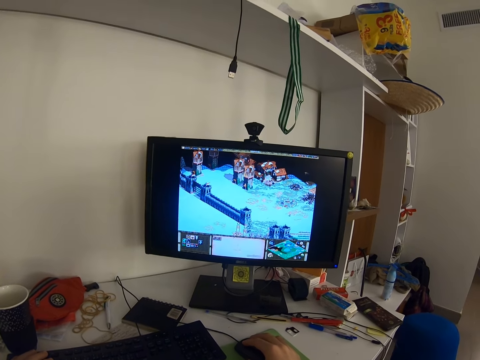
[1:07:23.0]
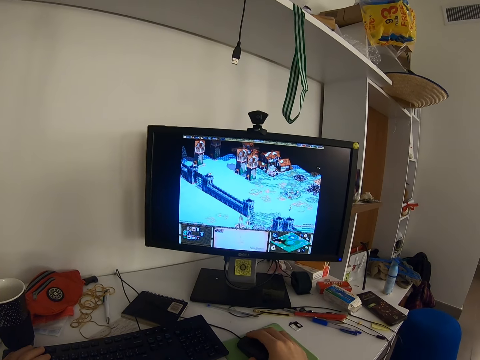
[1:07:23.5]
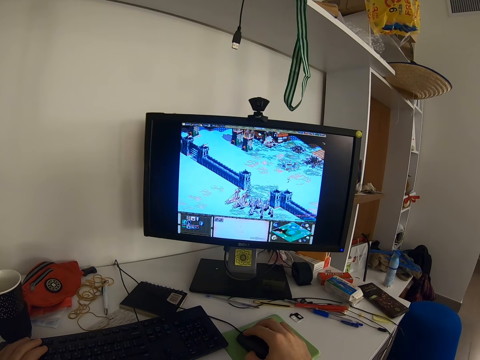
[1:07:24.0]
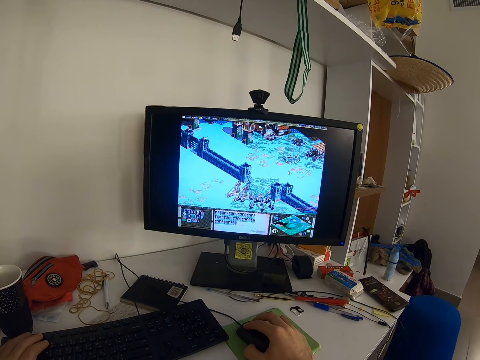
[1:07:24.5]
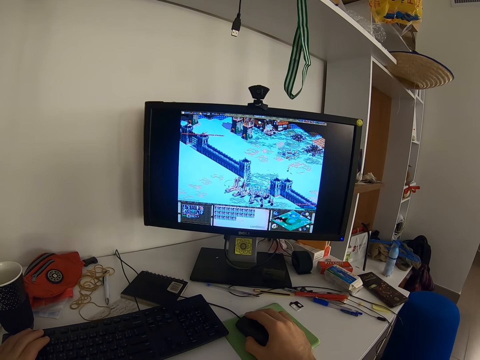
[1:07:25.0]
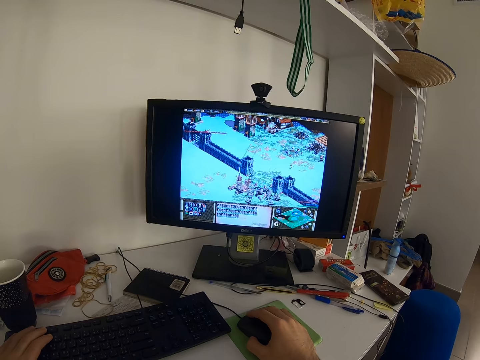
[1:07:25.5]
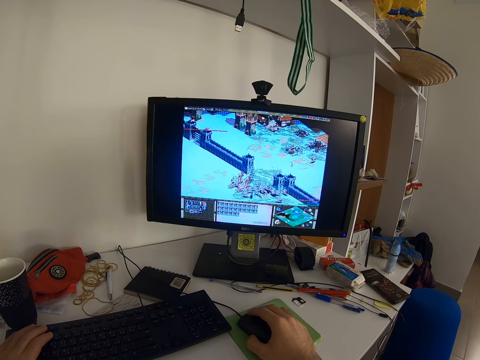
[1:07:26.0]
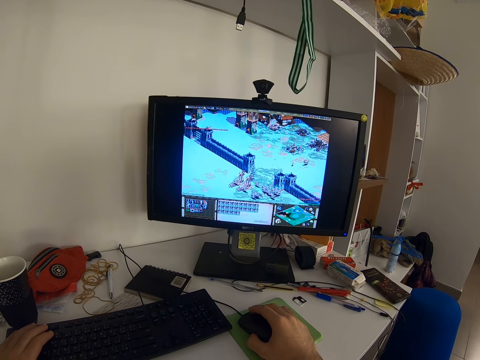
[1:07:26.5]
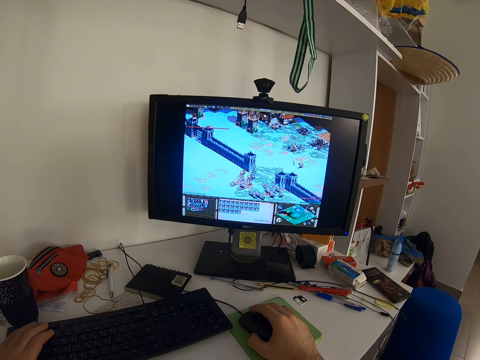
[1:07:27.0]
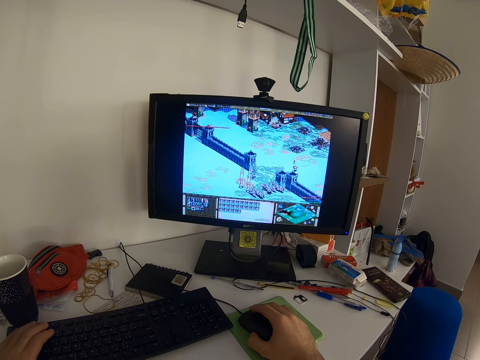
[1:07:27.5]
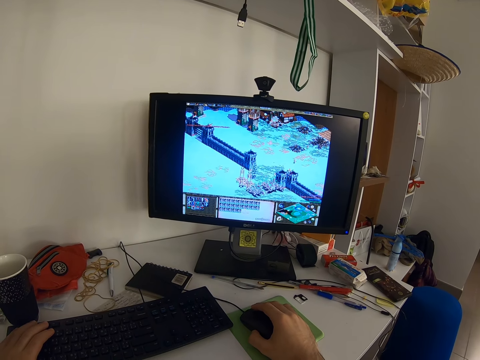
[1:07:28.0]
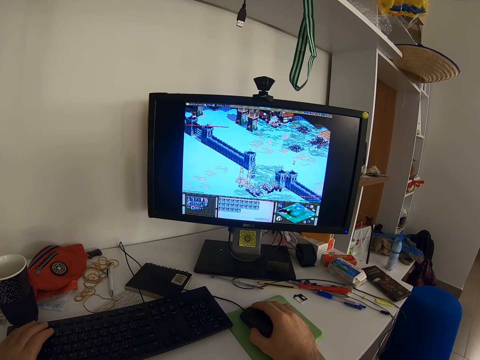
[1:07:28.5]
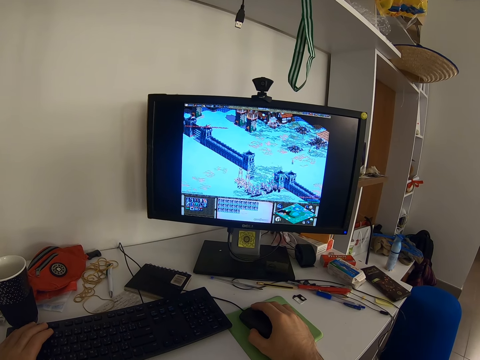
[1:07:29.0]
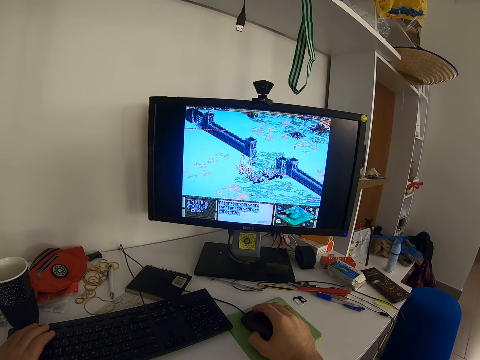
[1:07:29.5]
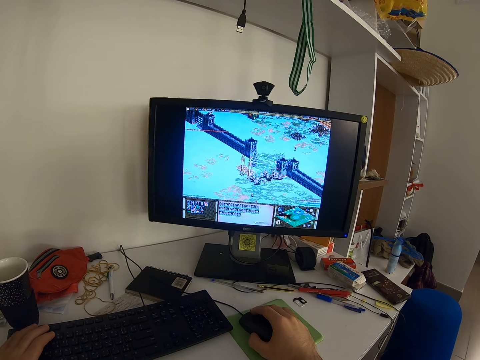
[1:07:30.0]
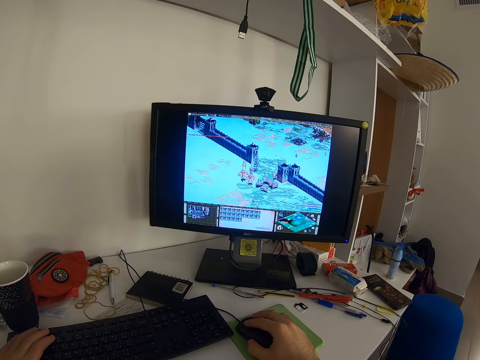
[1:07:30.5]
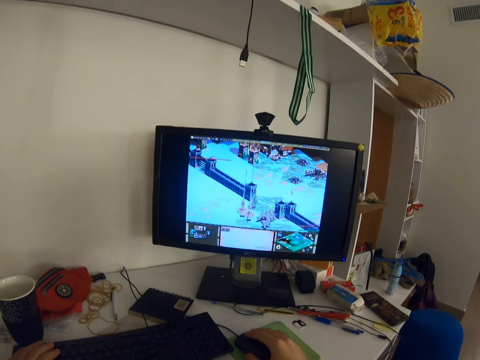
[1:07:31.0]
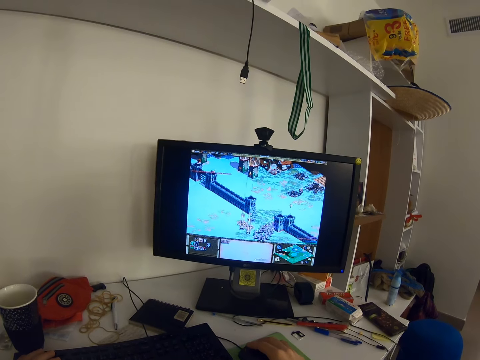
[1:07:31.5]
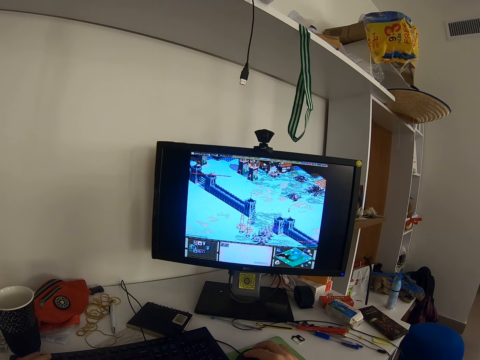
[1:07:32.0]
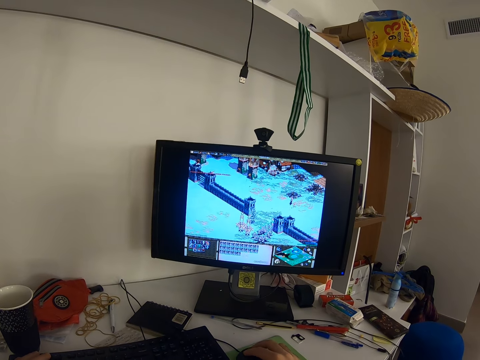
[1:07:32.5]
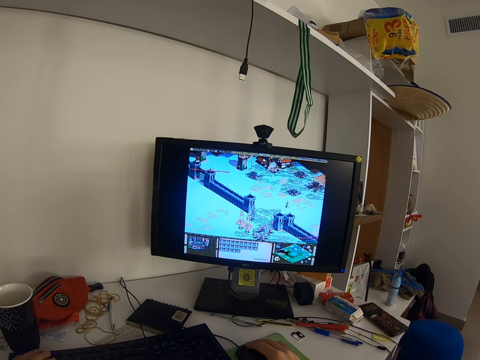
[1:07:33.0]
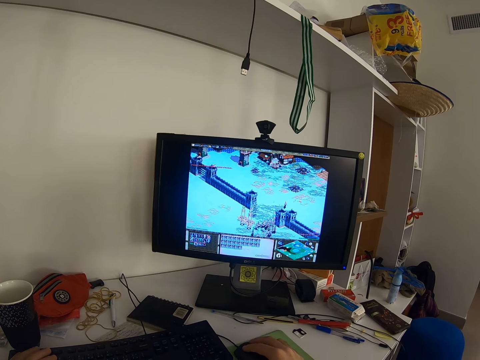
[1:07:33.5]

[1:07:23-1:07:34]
The camera wearer presses the keyboard.

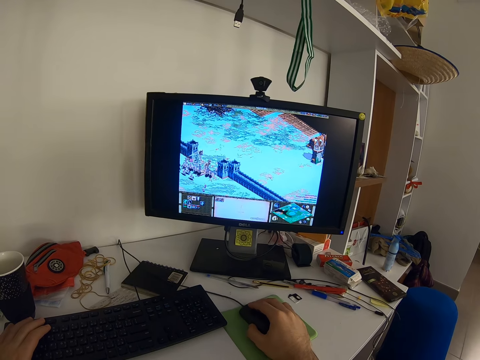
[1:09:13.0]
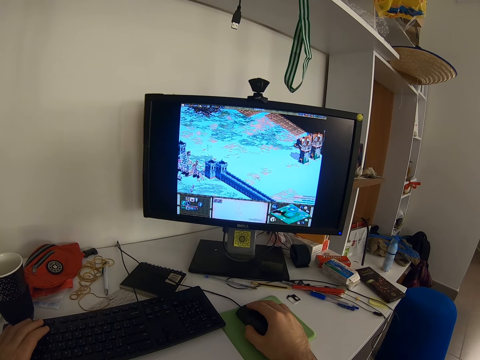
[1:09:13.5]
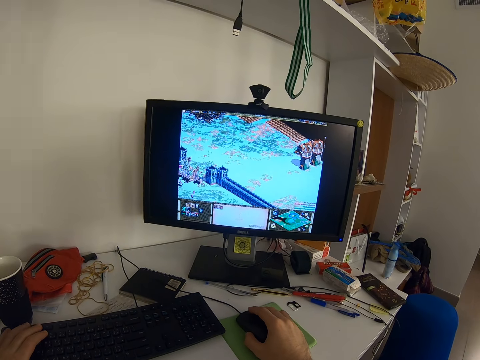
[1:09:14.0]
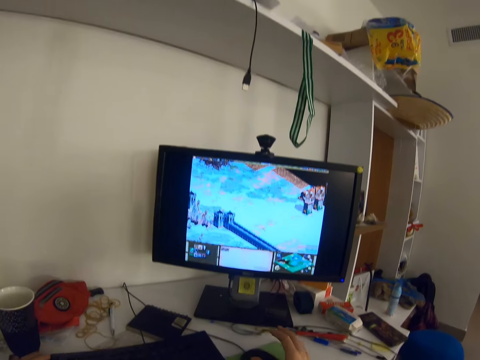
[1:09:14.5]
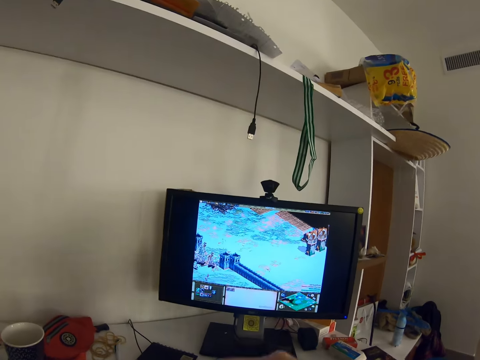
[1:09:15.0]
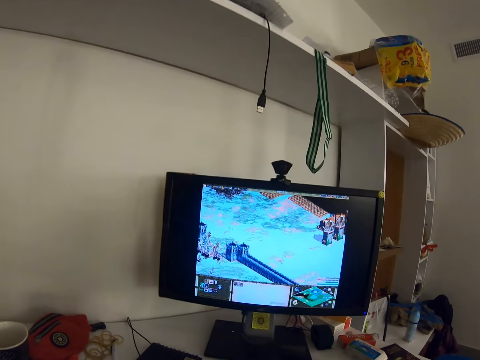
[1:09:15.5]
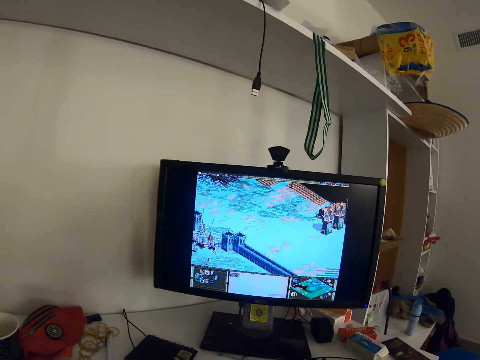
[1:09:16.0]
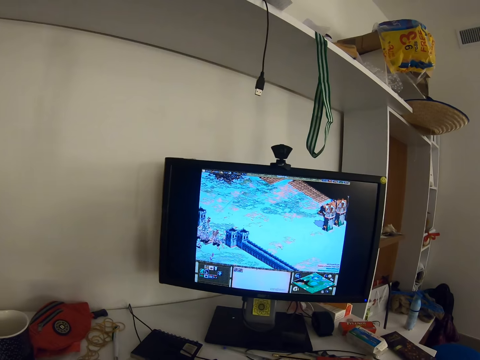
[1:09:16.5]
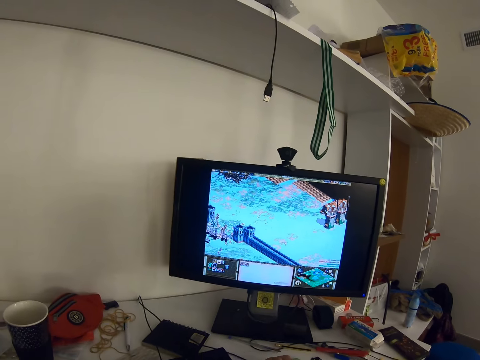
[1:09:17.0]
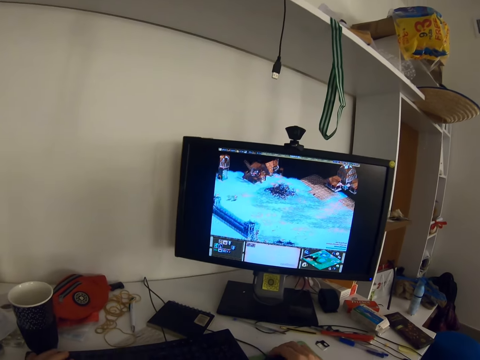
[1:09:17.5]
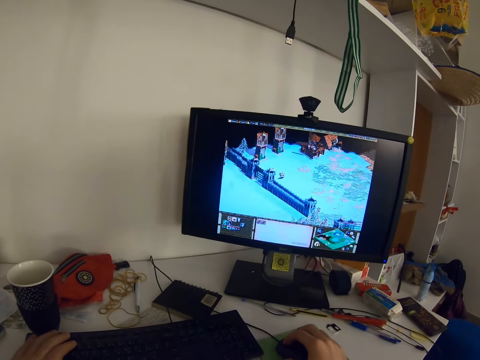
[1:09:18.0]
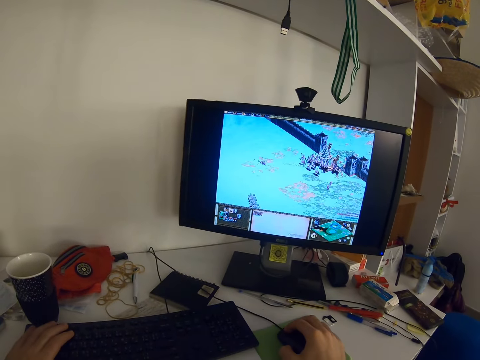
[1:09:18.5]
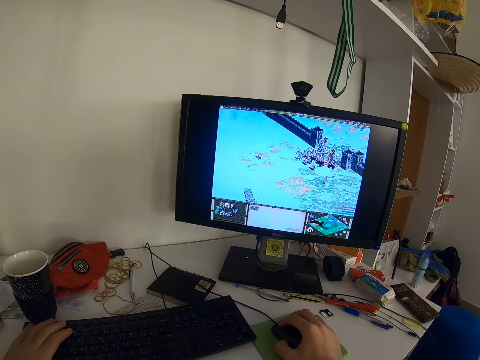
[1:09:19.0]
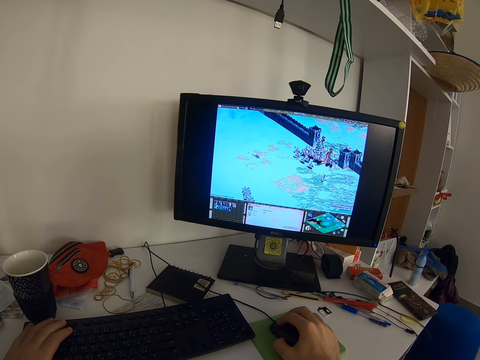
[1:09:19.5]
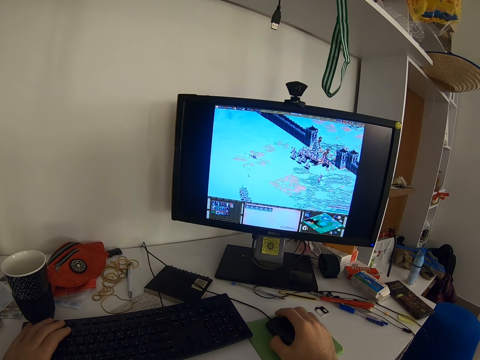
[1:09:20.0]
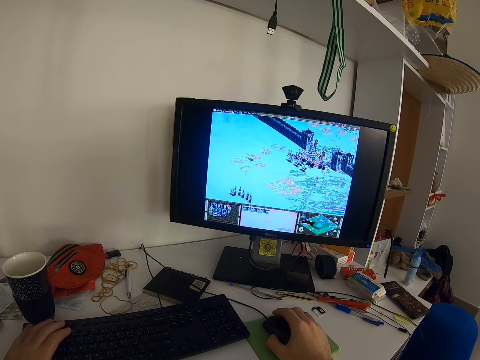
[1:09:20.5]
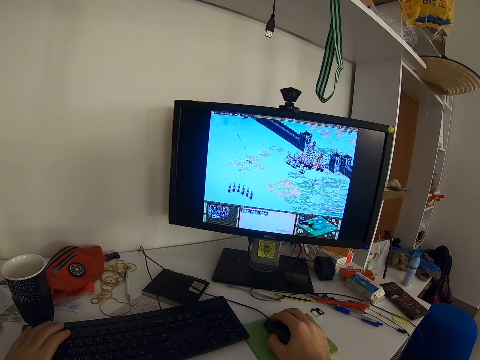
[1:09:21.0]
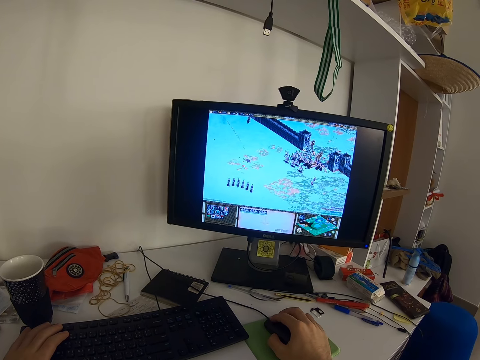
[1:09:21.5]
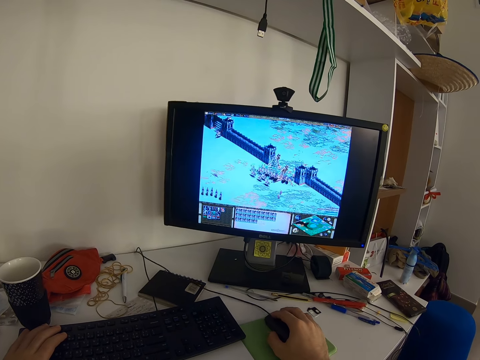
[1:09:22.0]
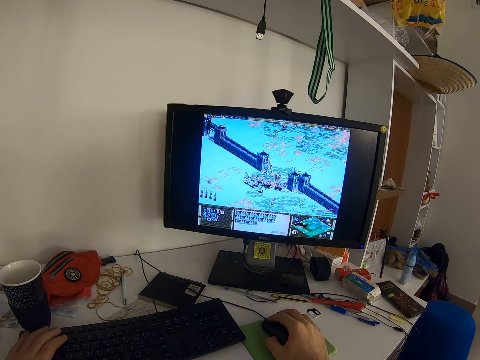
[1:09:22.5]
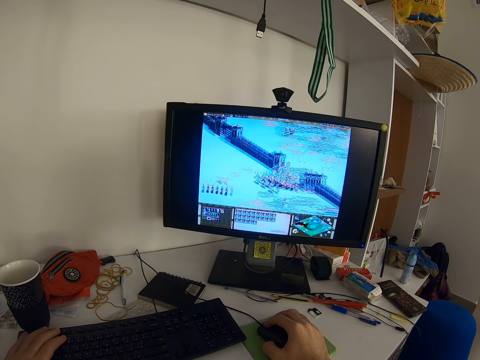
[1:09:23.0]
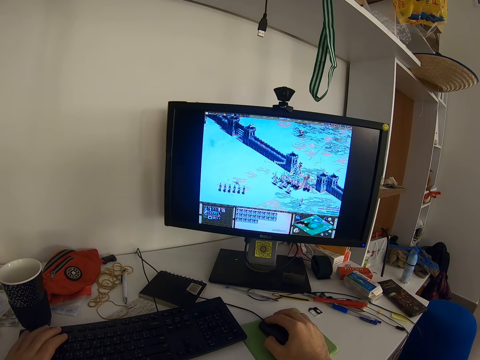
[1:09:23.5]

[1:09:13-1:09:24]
The camera wearer touches something. They hold the mouse. They move the mouse. They play a computer game.

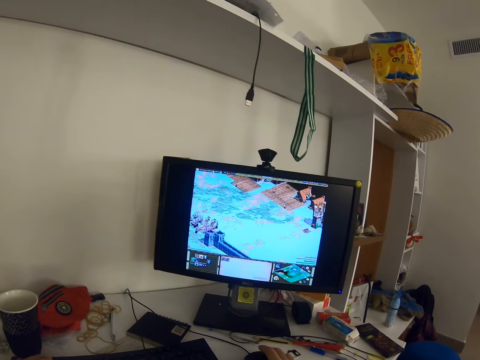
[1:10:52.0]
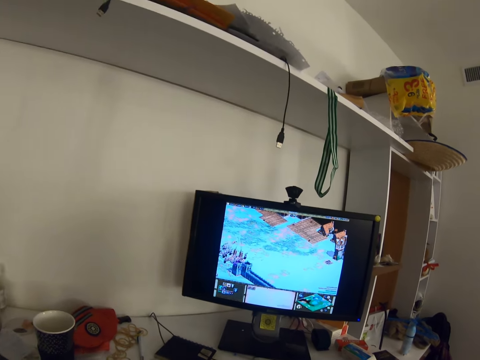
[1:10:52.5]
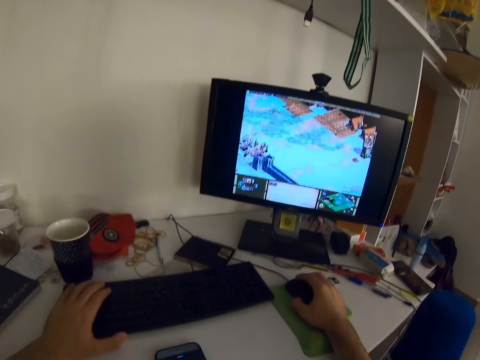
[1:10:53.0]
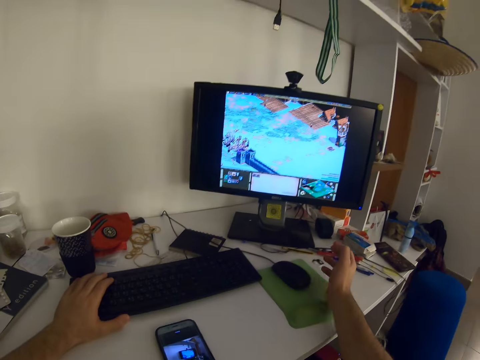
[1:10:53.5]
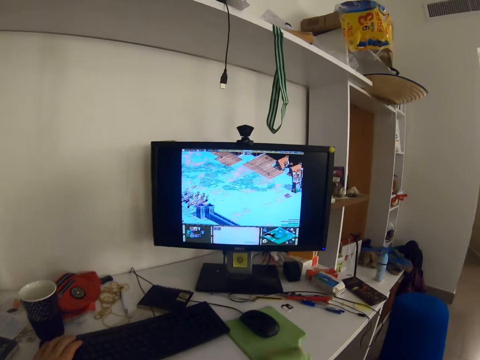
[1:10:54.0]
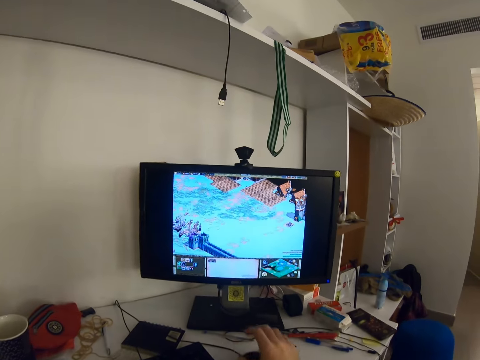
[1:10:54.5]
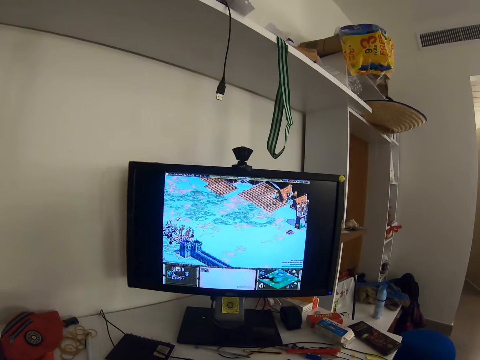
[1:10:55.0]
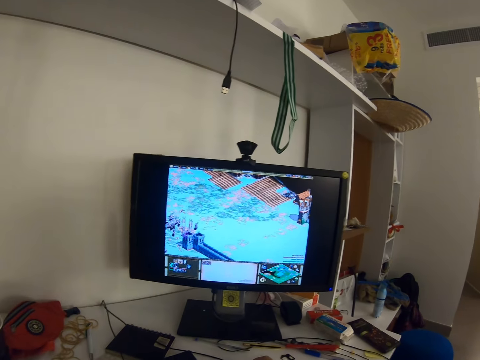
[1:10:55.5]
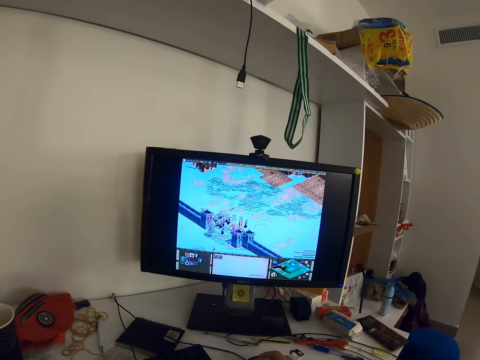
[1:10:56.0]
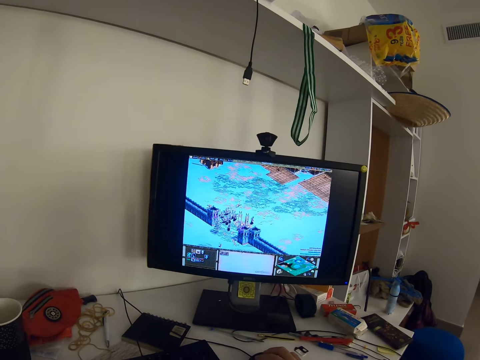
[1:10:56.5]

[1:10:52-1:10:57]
The camera wearer lifts his right hand. He touches something. He holds the mouse on the table with his right hand. He plays a computer game.
